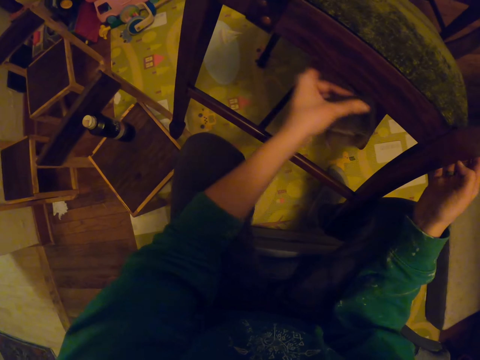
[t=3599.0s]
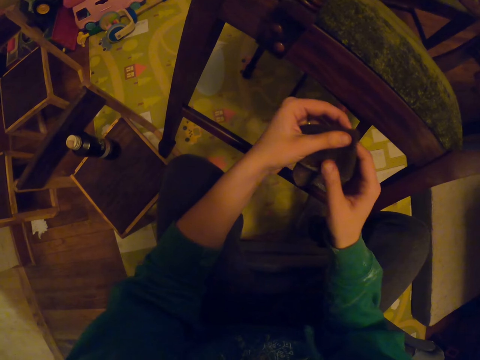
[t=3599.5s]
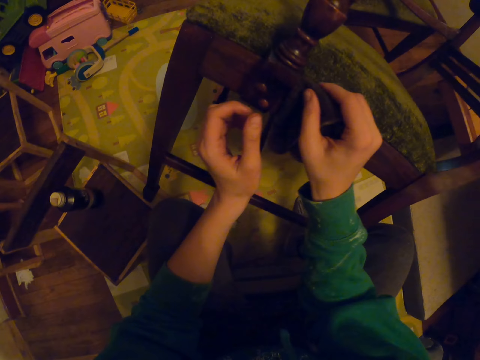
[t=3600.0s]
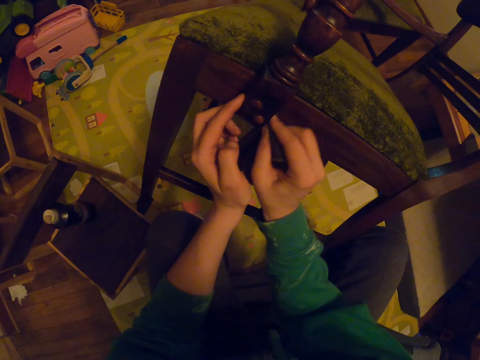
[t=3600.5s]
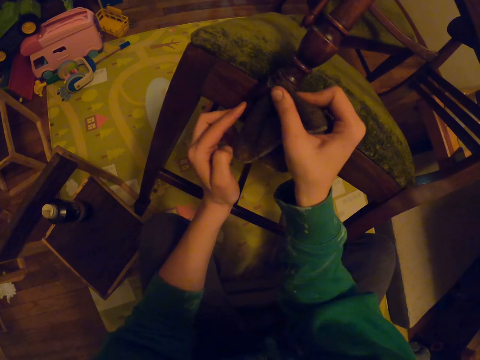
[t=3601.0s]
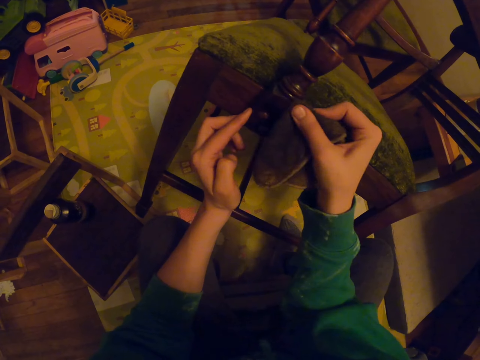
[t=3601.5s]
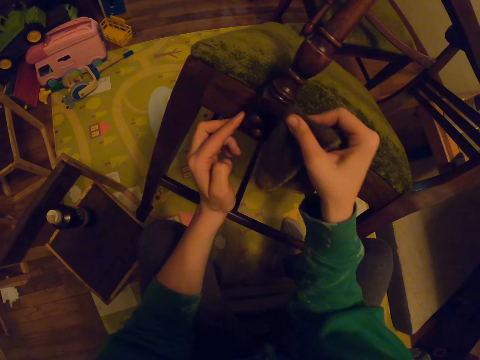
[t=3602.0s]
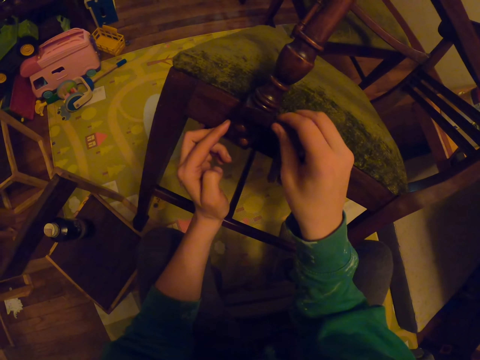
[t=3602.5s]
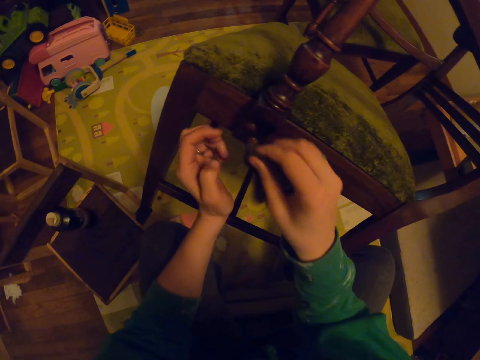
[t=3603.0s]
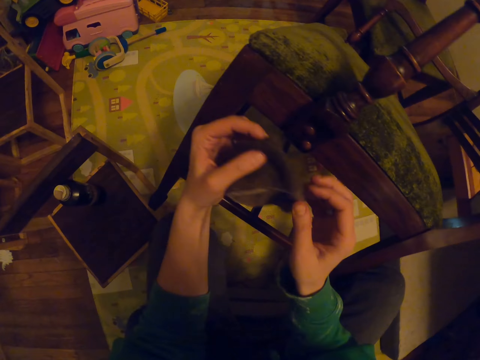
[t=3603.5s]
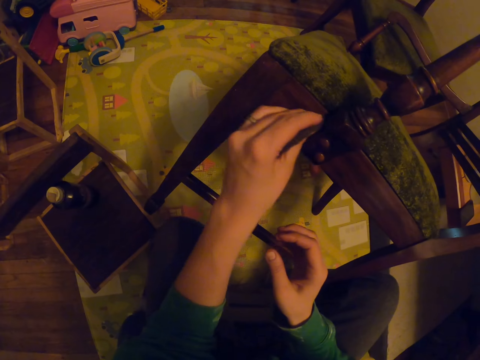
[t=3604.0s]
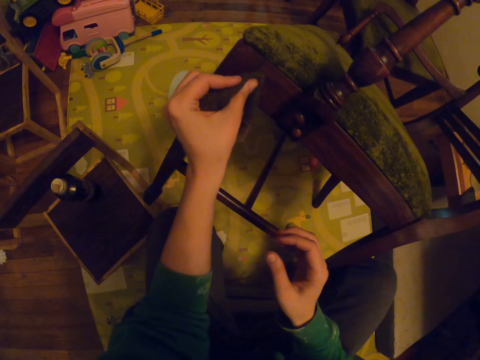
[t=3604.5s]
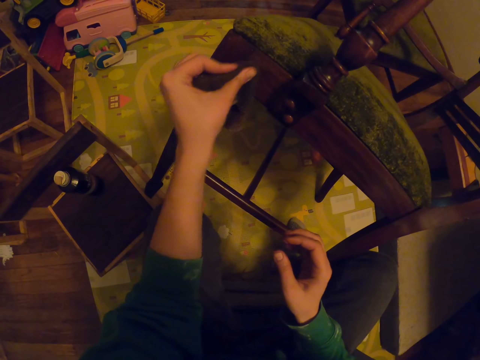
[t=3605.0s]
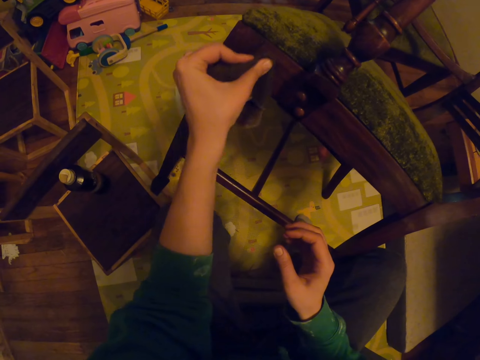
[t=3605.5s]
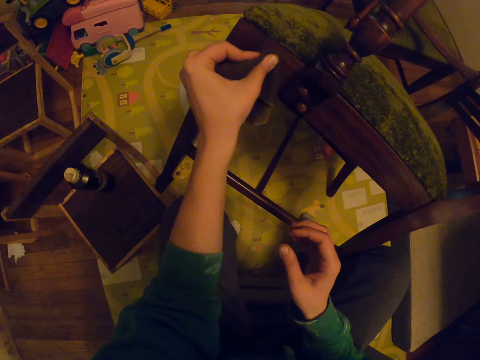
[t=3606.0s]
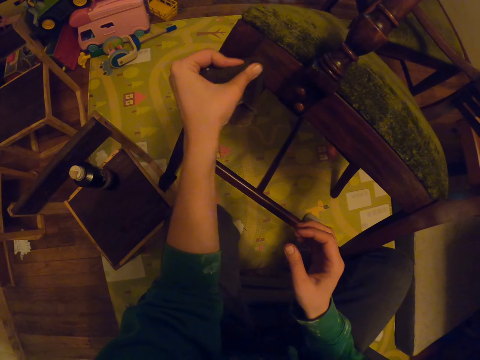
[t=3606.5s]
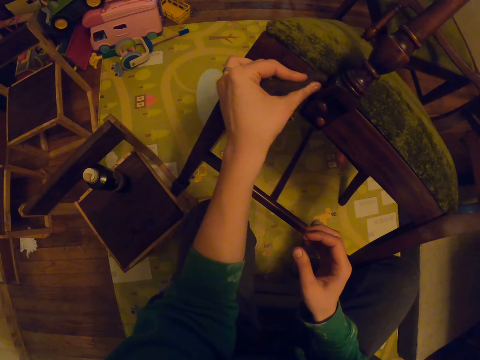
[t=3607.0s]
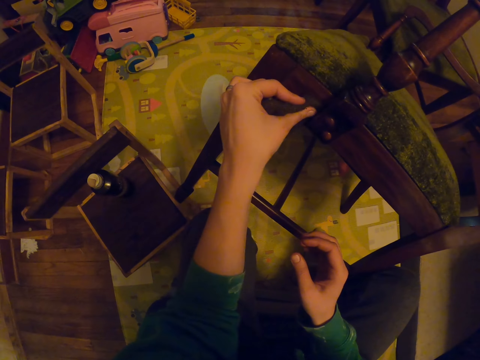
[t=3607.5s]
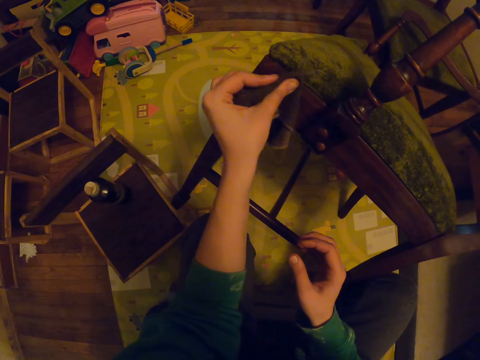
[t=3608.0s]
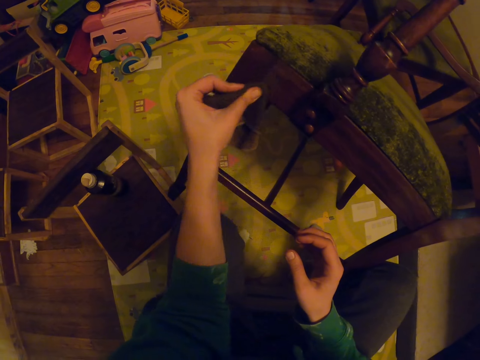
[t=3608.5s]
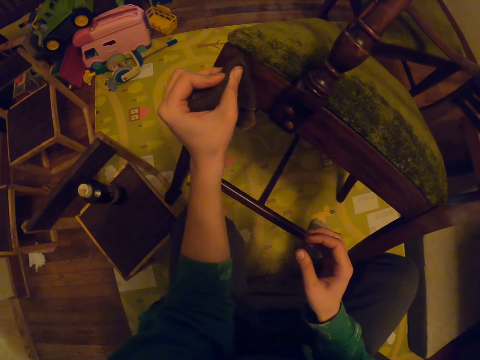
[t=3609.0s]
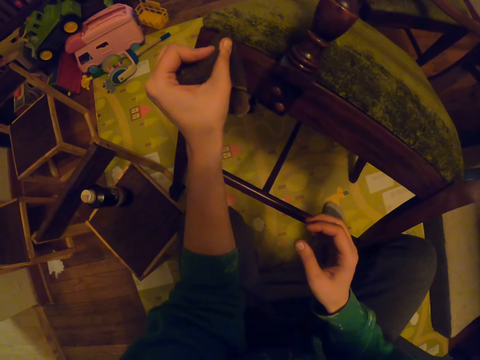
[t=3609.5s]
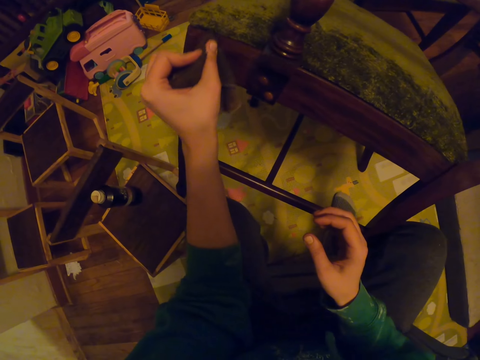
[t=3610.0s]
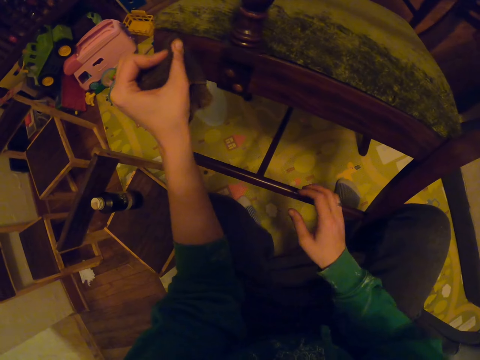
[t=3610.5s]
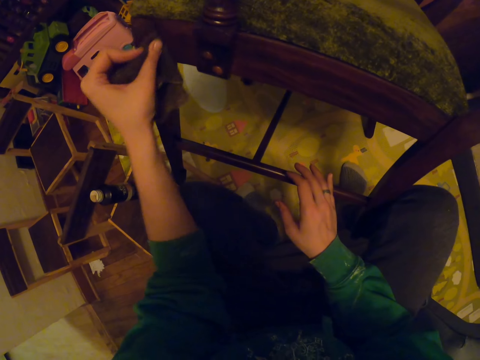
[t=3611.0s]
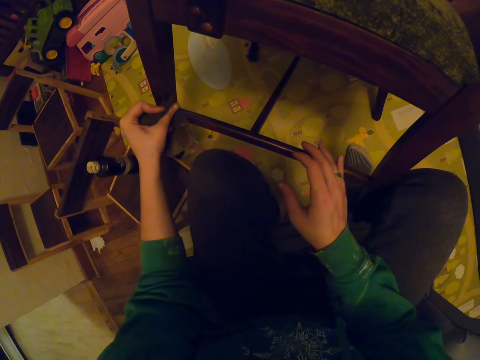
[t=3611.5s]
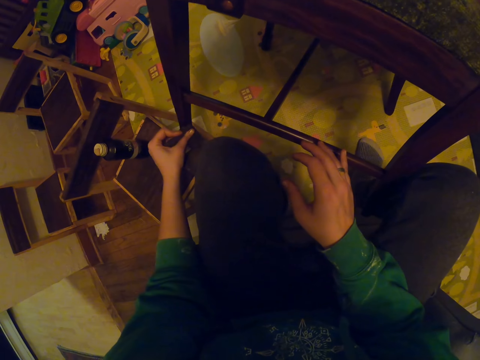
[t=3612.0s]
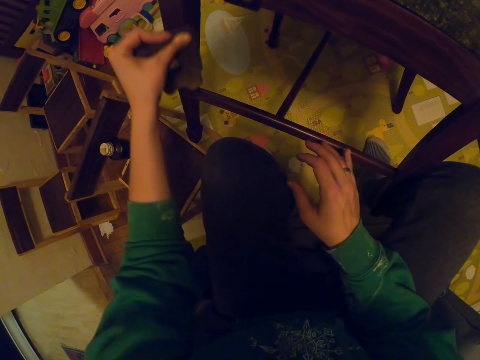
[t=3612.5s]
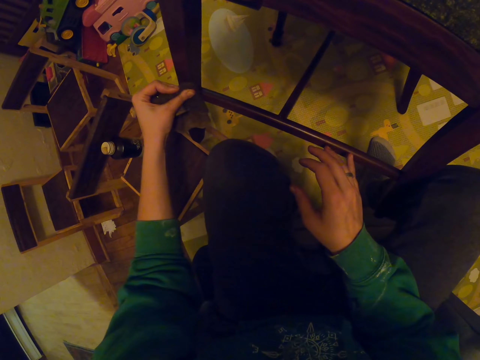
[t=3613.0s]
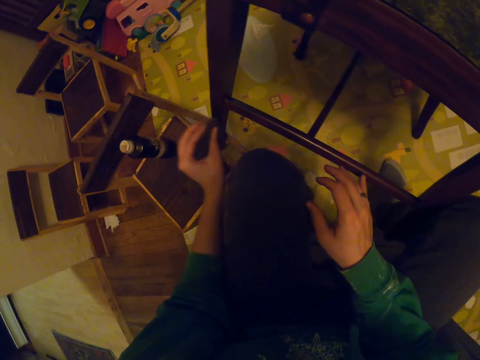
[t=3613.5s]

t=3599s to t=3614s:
The camera wearer passes the small towel to the right hand. They wipe the chair. They pass the small towel to the left hand. They wipe the chair.

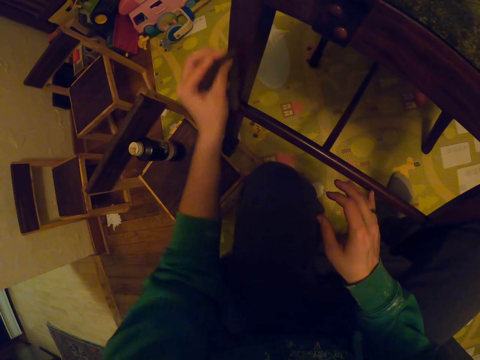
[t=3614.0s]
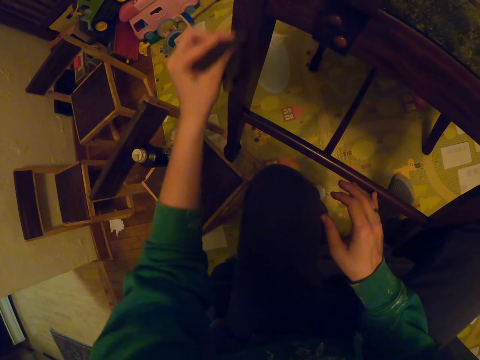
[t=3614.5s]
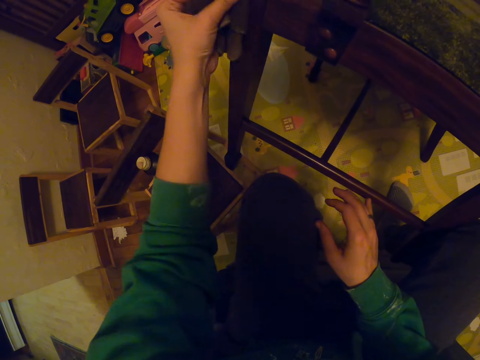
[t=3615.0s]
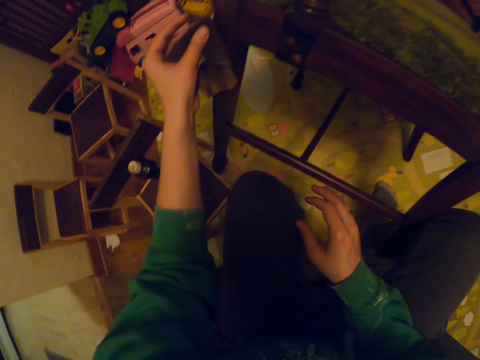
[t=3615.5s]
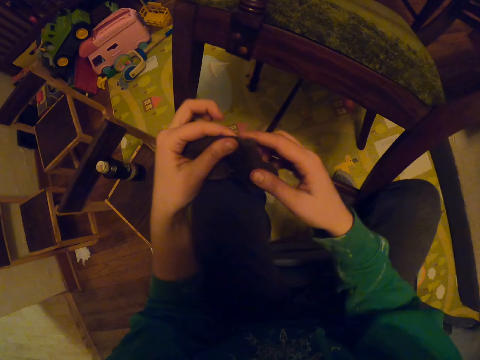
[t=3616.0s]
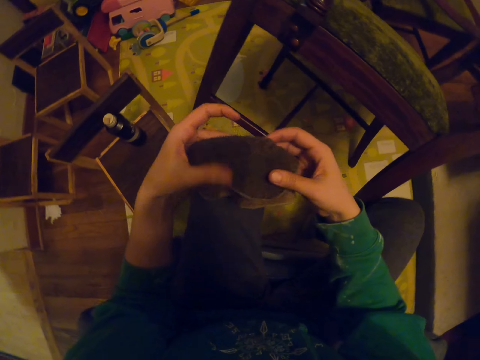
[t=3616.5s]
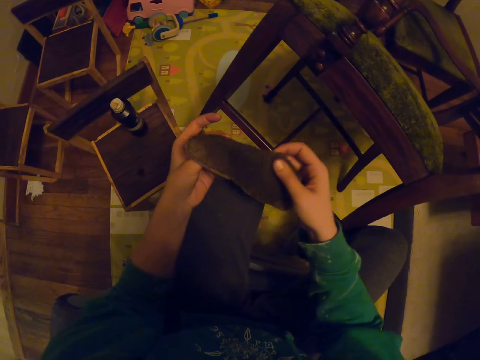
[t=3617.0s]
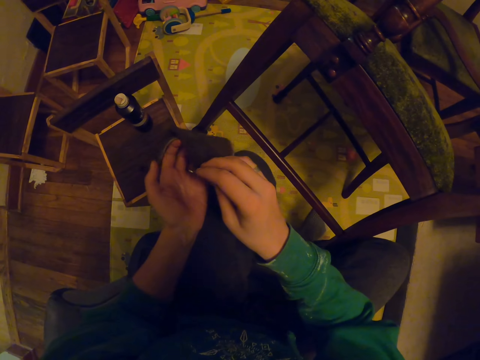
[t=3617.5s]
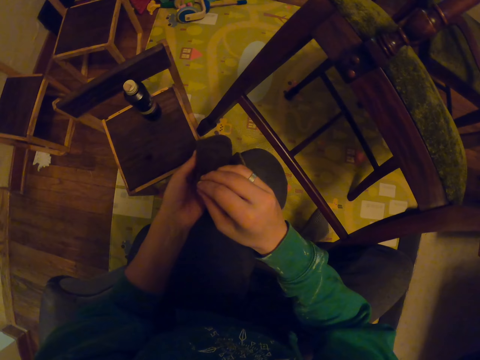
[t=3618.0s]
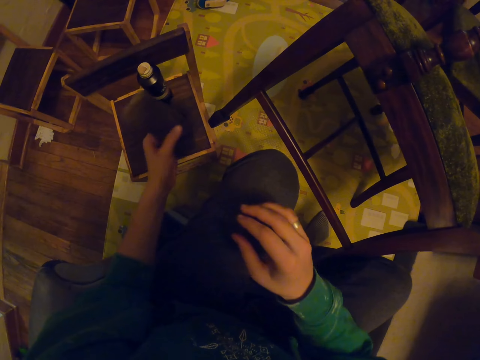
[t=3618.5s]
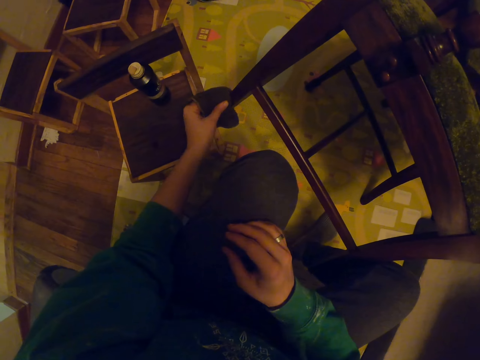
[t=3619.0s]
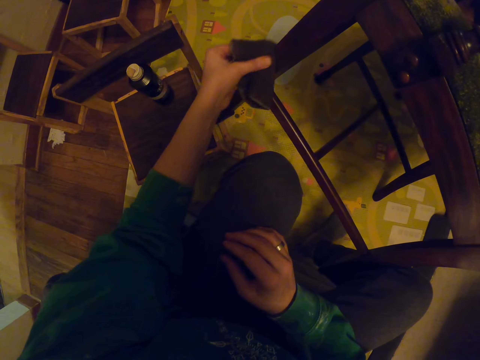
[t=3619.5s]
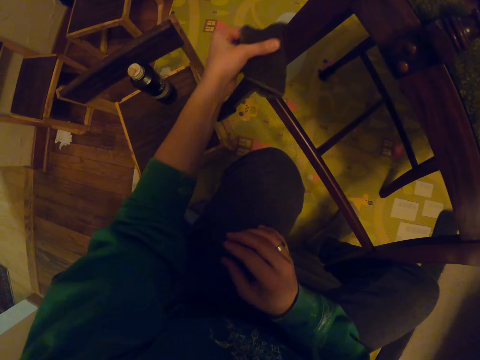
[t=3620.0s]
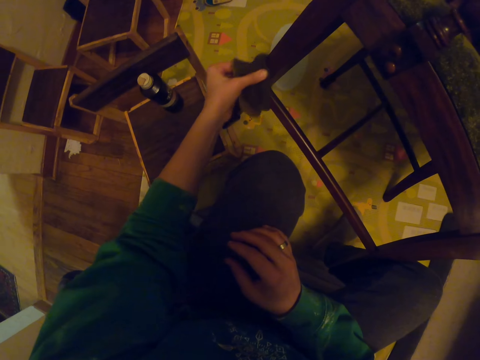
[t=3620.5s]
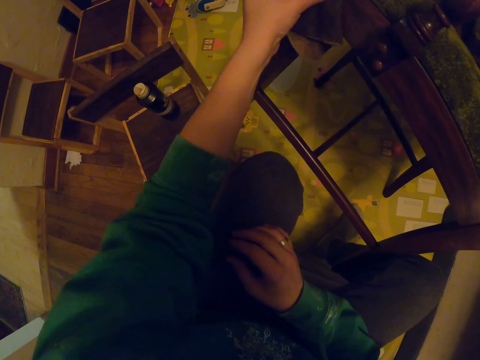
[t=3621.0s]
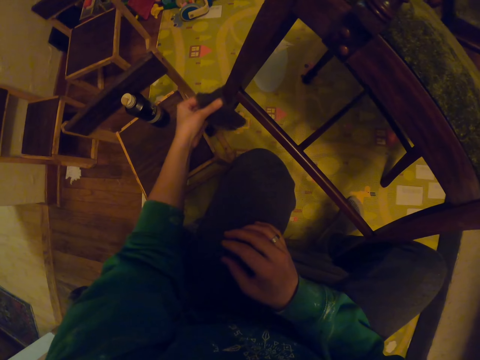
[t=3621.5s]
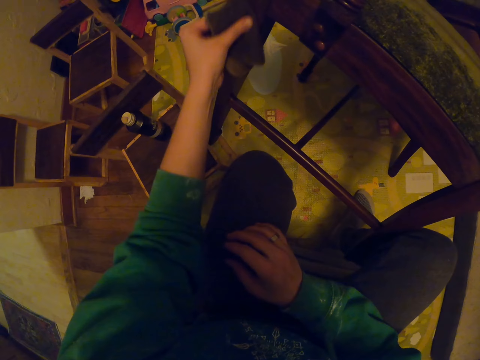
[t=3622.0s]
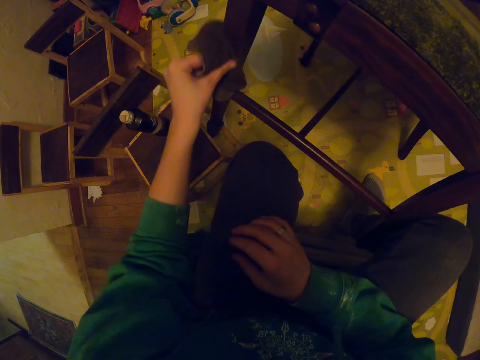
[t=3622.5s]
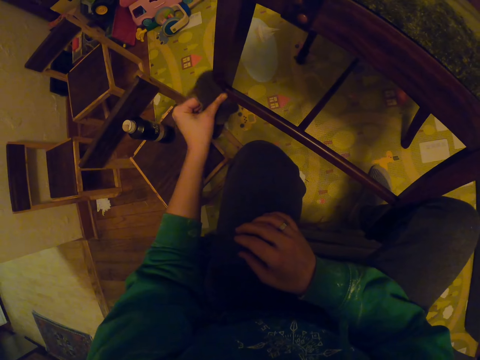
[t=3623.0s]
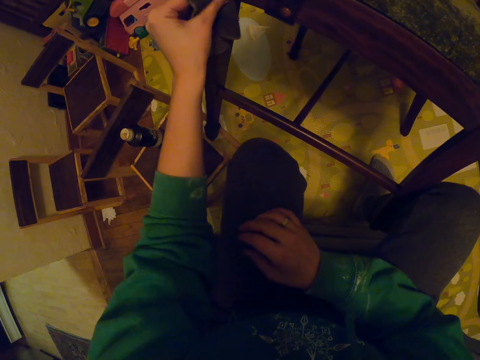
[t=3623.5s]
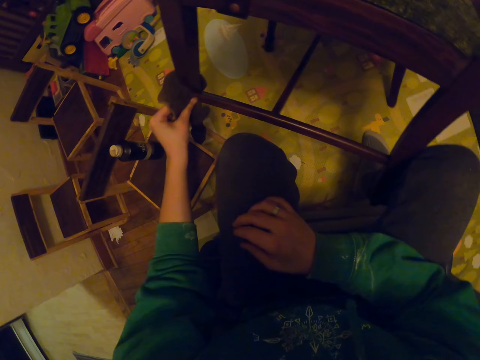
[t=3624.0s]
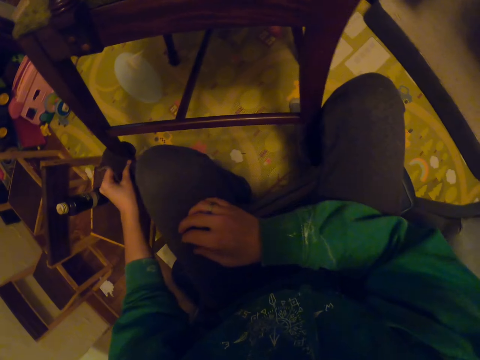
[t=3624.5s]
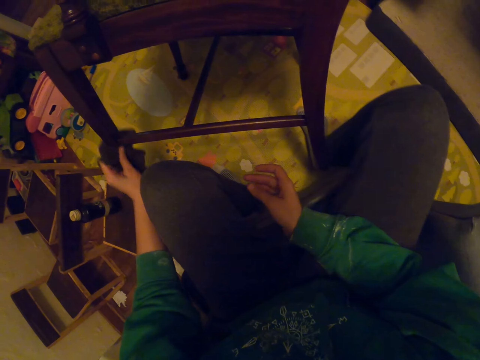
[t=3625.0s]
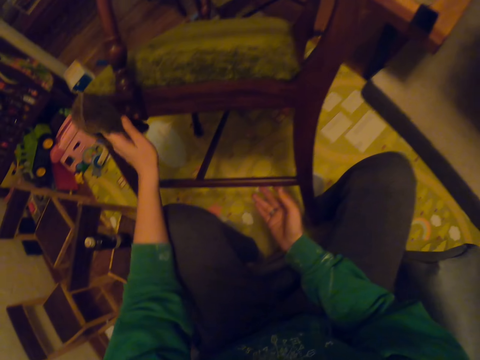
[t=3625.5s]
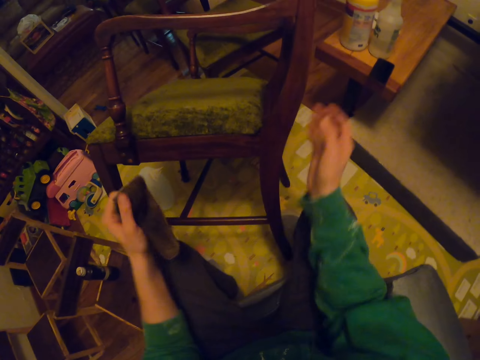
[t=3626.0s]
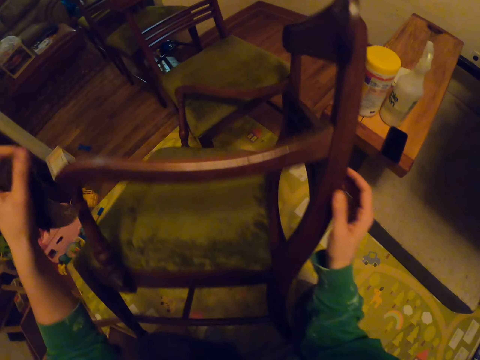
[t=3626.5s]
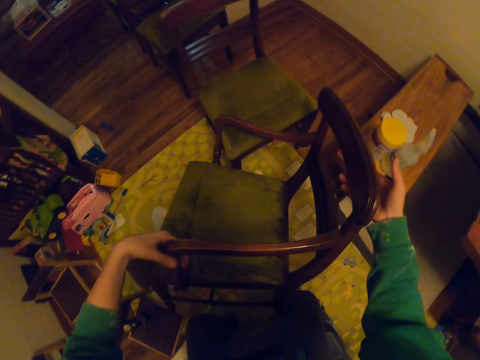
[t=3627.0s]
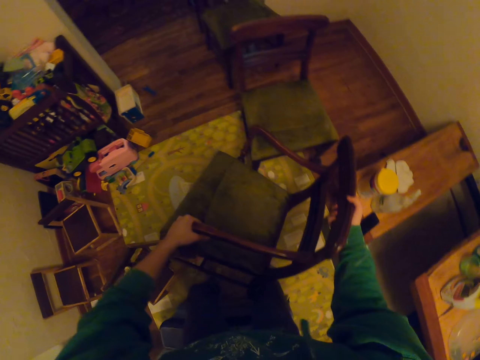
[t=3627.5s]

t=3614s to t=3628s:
The camera wearer unfolds the small towel. They wipe the chair. They stand up.
